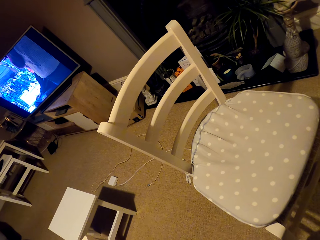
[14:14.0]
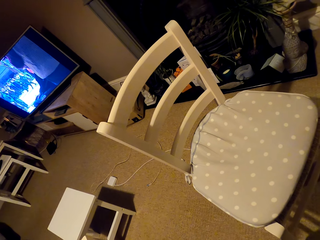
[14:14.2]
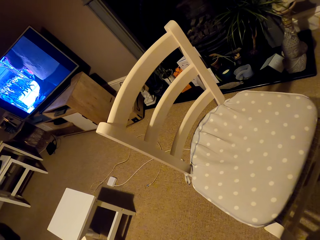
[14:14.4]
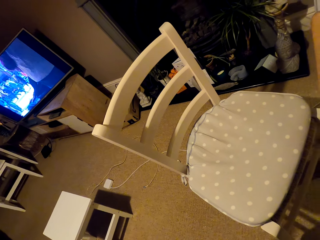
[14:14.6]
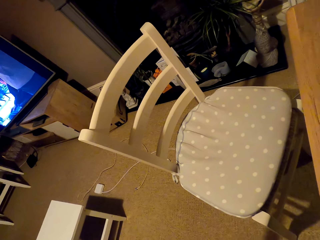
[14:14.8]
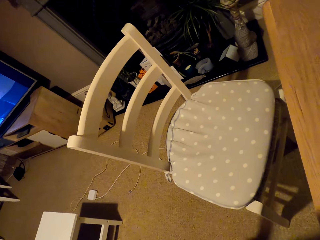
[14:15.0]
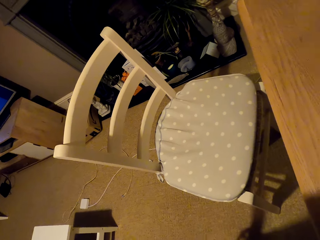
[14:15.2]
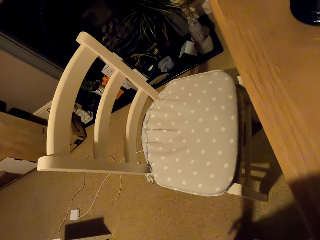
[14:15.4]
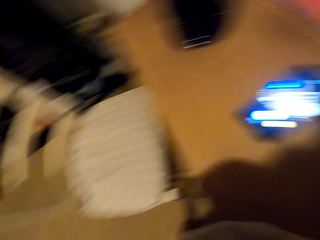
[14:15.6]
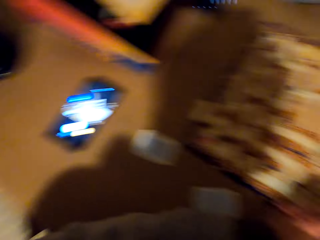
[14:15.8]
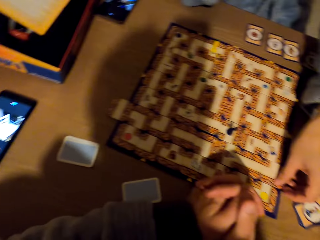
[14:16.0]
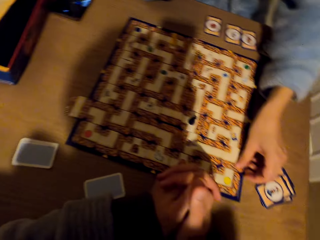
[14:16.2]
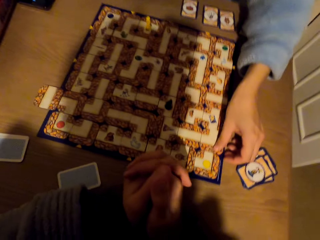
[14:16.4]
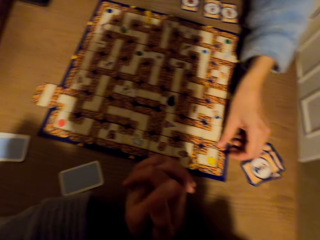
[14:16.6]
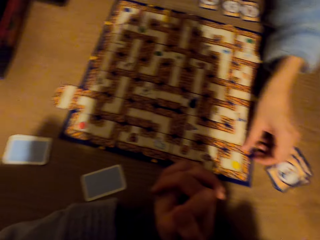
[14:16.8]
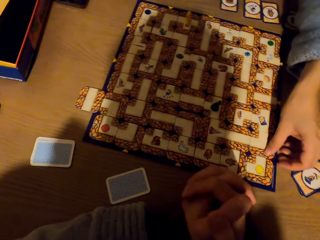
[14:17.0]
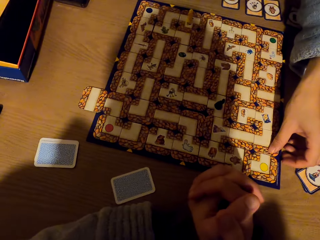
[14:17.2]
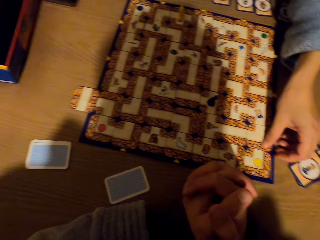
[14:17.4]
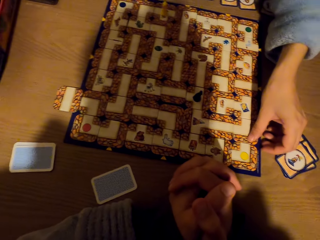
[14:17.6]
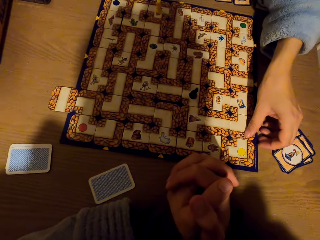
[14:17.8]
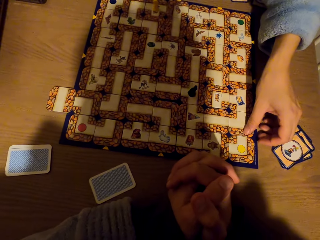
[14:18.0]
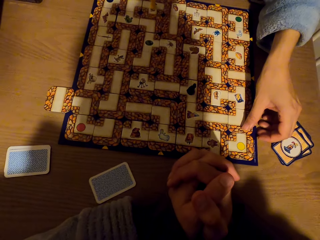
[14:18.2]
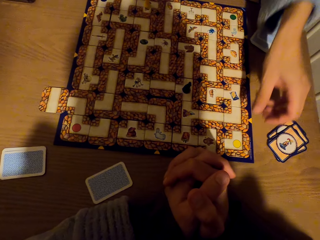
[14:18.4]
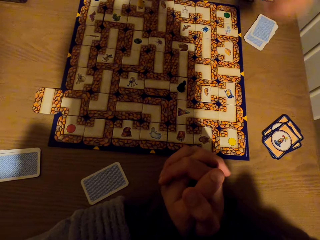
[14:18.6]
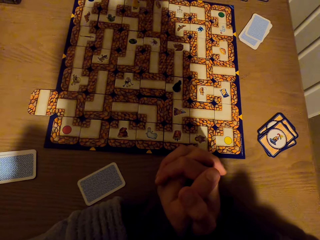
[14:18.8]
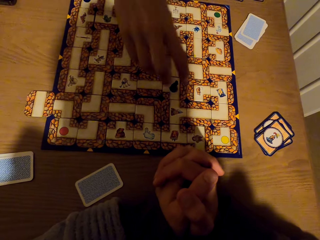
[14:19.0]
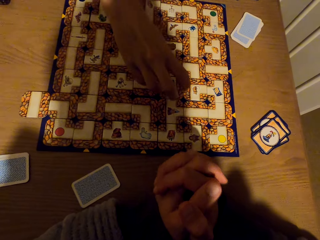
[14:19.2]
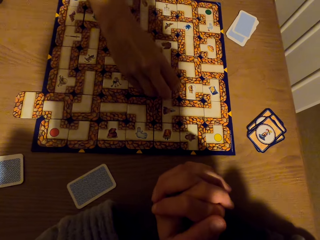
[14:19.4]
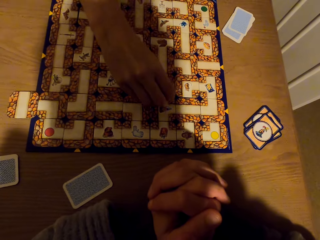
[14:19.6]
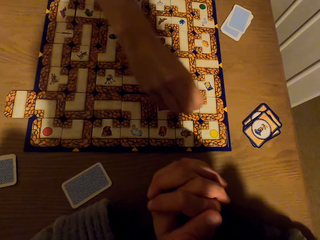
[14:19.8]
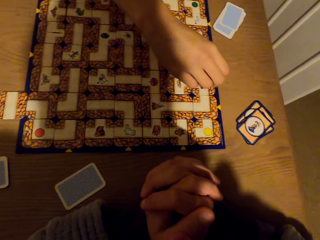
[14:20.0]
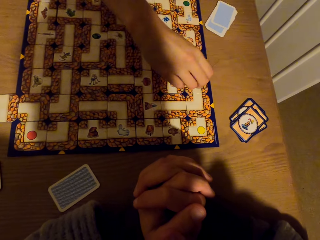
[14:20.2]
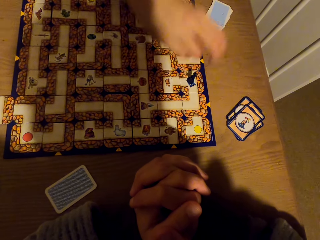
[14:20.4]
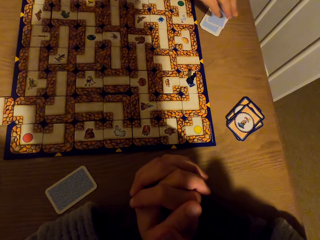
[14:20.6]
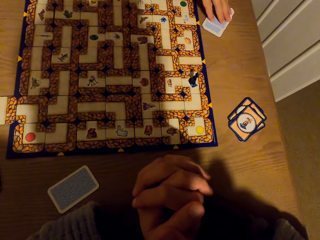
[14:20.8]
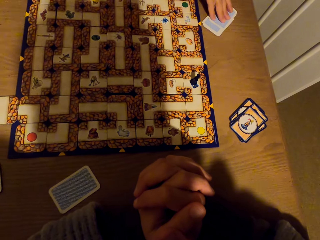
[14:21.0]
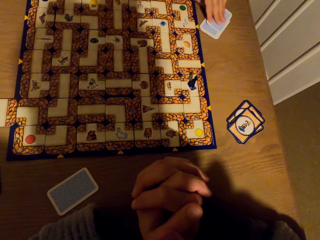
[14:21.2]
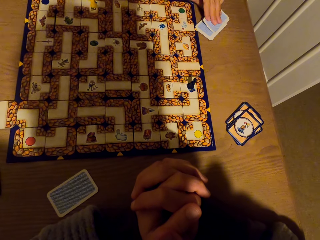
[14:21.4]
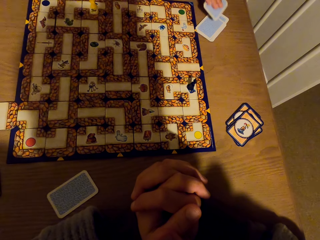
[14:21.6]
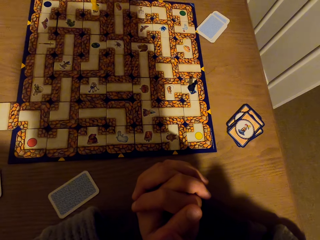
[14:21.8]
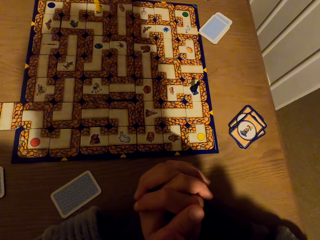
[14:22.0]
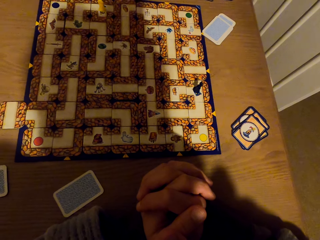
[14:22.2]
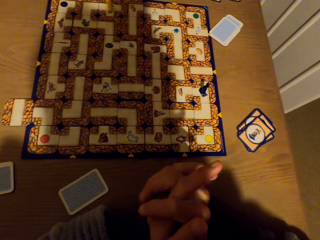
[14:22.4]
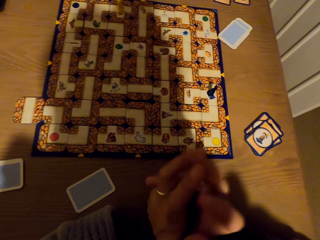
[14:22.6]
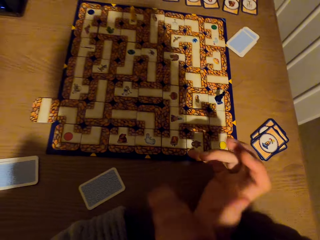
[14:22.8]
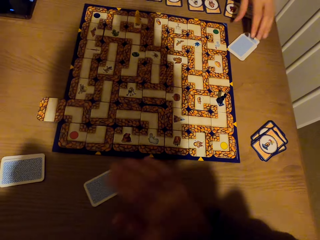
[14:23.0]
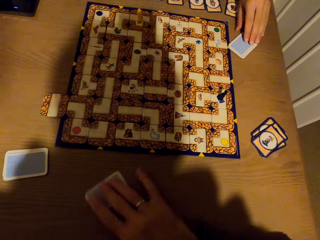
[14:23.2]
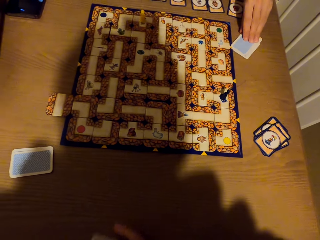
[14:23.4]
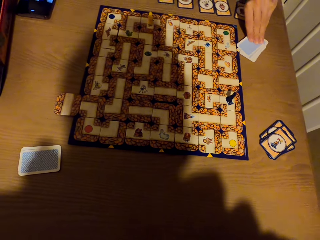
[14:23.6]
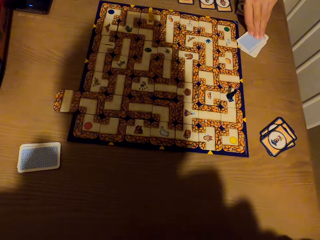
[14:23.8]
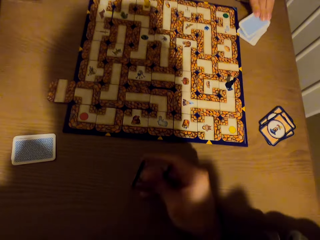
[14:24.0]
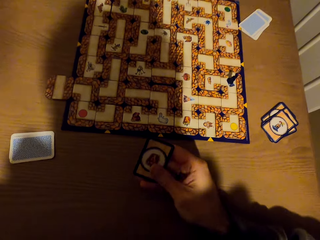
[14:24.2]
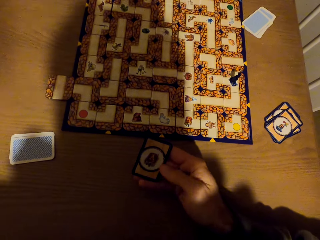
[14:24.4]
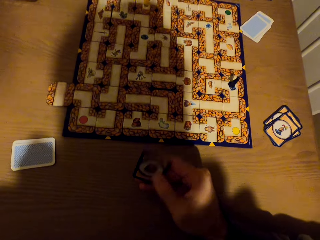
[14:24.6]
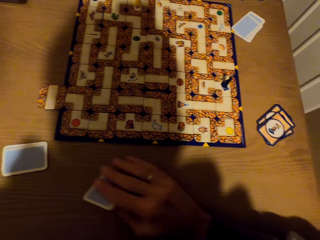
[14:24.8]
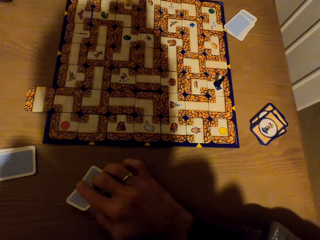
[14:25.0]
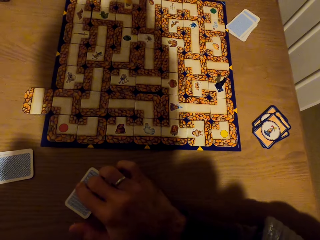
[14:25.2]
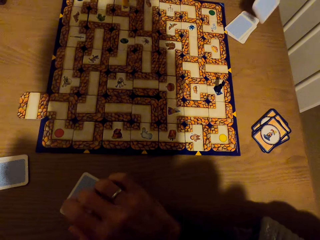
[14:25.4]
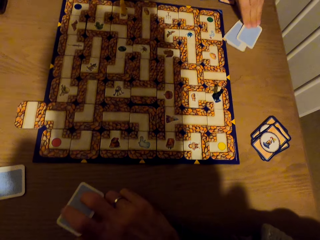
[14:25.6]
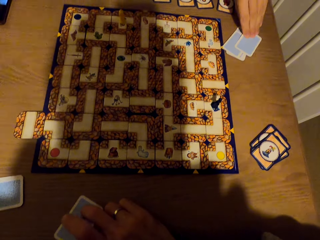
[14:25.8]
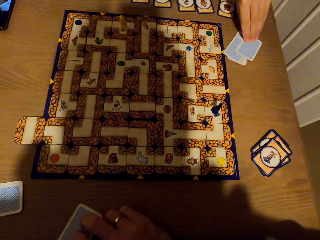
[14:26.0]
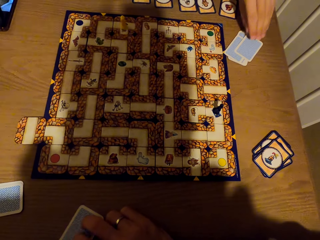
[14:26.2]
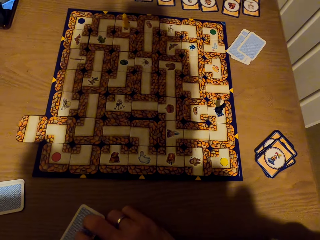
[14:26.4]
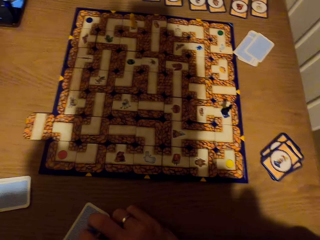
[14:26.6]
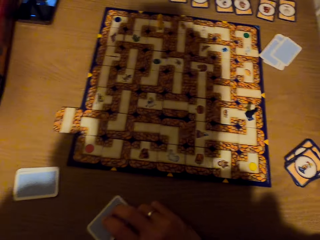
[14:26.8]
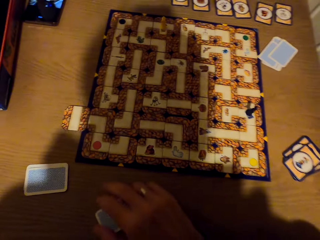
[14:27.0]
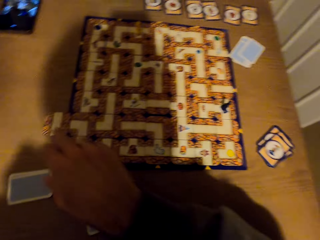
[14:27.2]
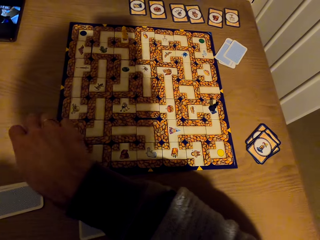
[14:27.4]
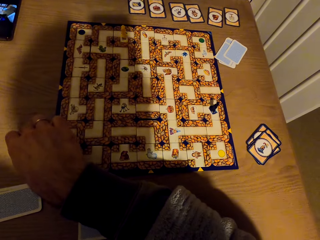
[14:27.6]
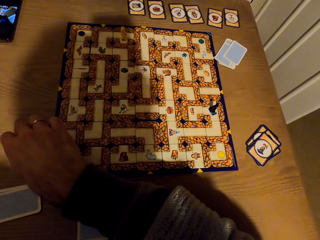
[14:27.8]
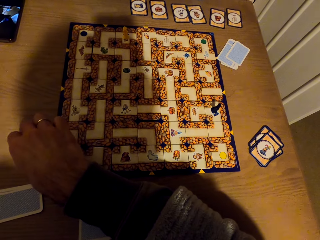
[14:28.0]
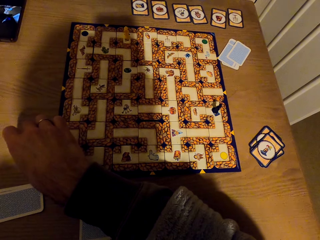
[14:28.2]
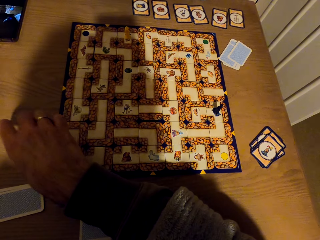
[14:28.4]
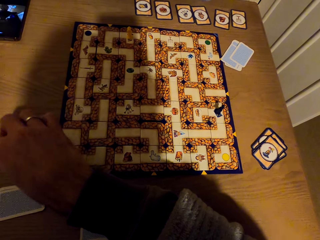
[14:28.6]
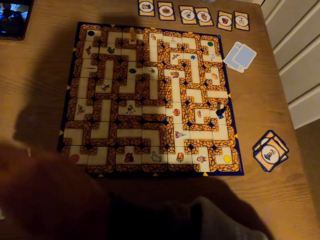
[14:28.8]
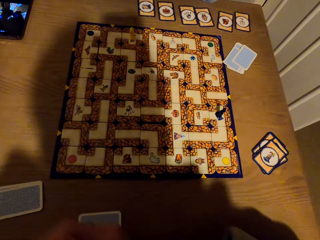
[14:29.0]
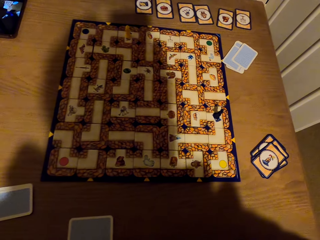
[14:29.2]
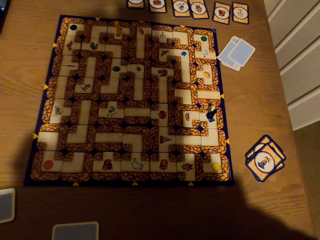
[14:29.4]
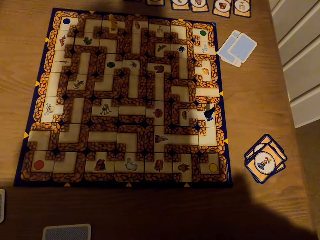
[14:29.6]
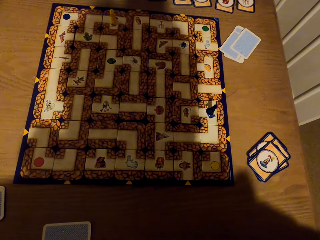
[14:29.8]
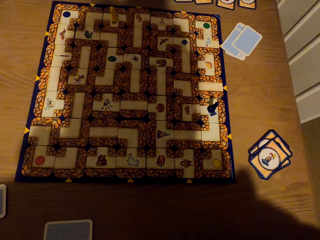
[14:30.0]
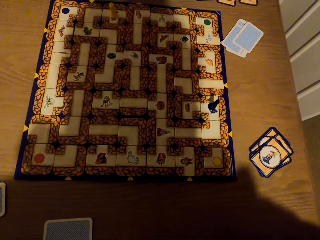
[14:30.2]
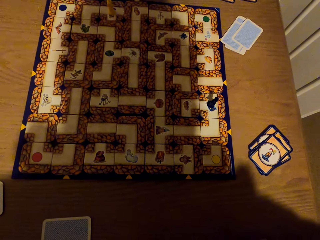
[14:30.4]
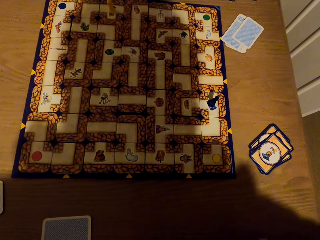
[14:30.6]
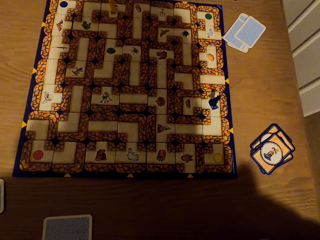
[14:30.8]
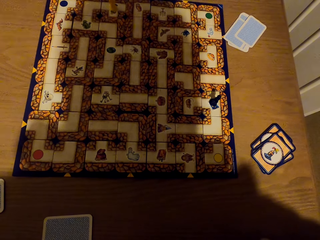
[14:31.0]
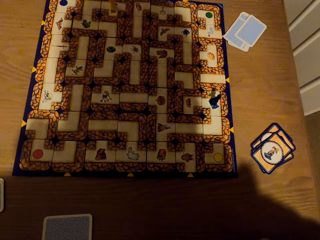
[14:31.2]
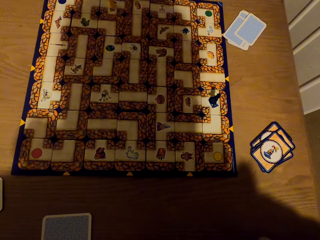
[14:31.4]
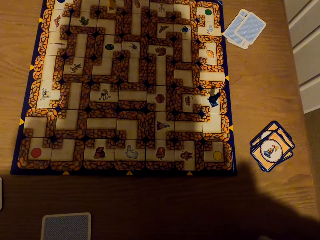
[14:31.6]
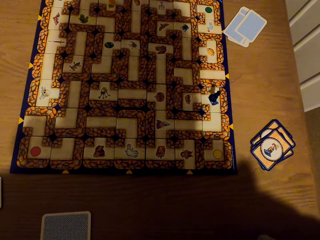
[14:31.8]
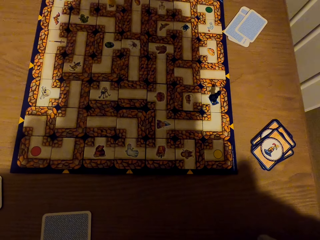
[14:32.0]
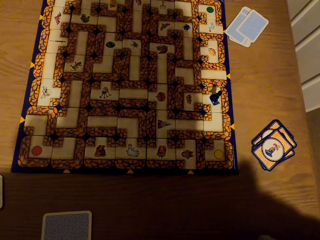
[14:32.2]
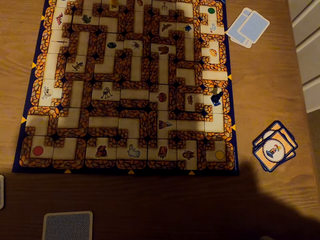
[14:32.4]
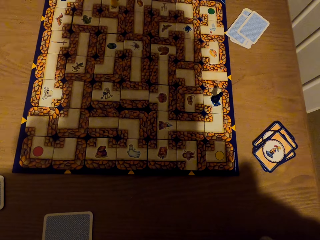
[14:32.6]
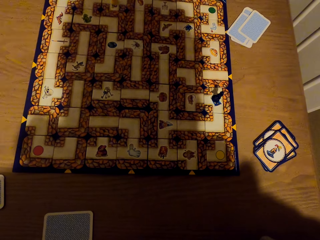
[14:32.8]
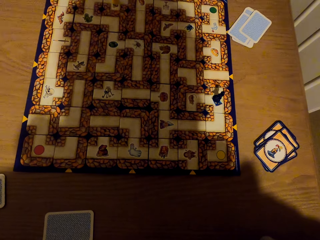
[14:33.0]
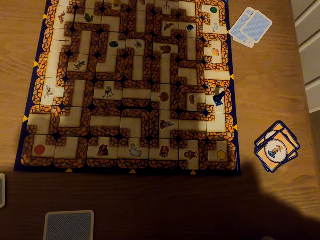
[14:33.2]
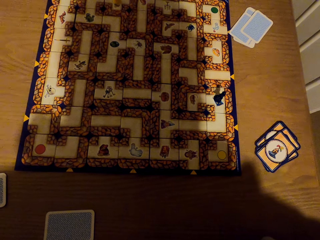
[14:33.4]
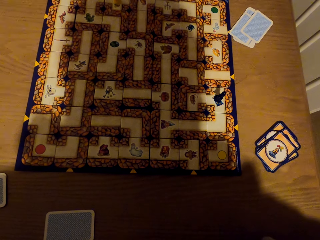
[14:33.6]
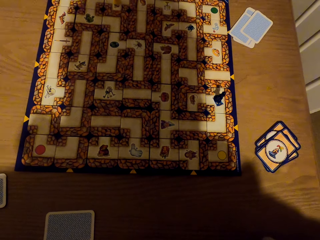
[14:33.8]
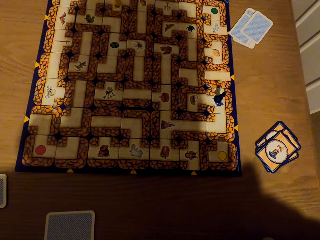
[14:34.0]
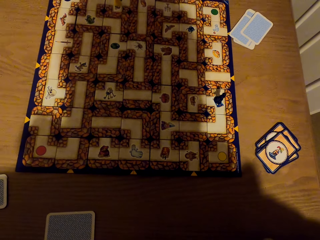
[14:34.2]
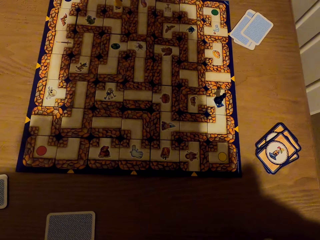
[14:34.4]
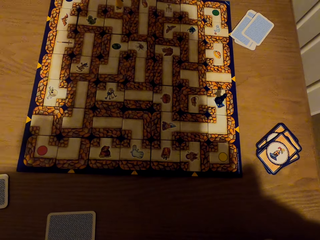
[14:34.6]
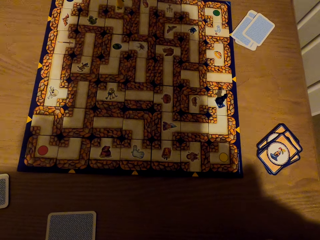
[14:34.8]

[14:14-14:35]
A lady stretches the hand. The camera wearer stares at the labyrinth board game. The lady picks a pawn from the labyrinth board with the right hand and drops the pawn on the labyrinth board with the right hand. The lady picks a card from the labyrinth board with the left hand, stares at the labyrinth board game and picks another tile. The camera wearer picks the card. They stare at the card. The lady stares at the labyrinth board game. The camera wearer drops the card on the table with the right hand. They tap the card. The lady drops the card on the table with the left hand. The lady stares at the labyrinth board game. The camera wearer picks the tile. They pick cards from the table with the right hand. They stare at the labyrinth board game.
